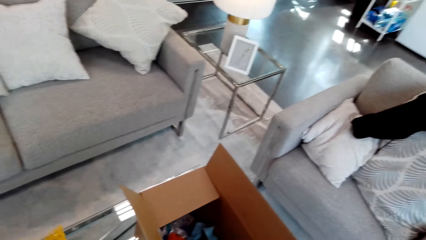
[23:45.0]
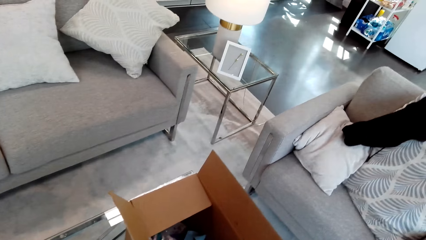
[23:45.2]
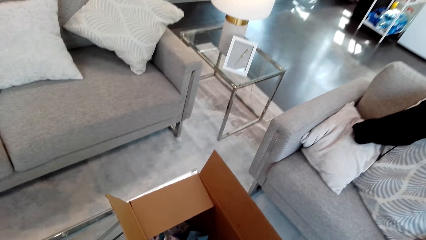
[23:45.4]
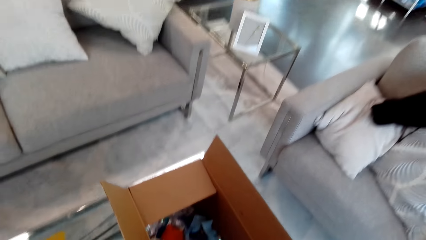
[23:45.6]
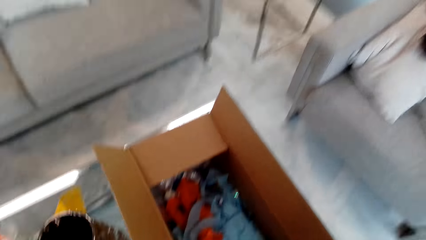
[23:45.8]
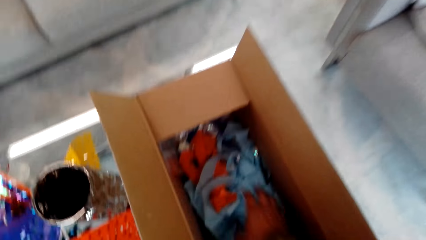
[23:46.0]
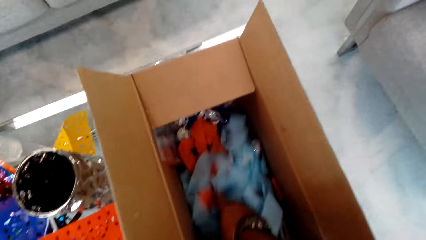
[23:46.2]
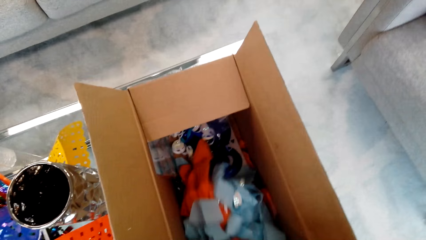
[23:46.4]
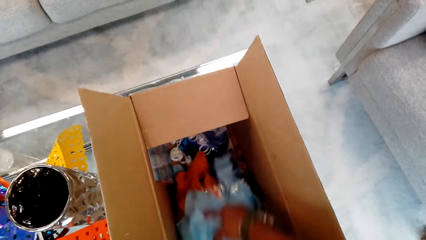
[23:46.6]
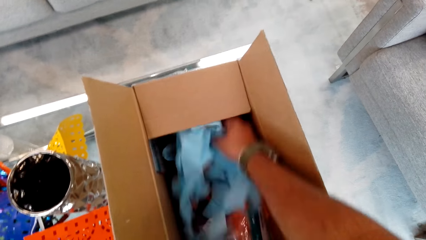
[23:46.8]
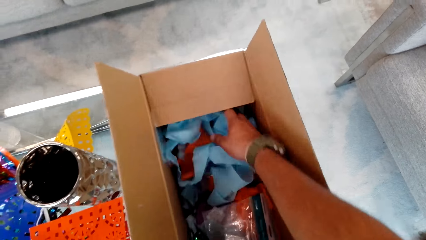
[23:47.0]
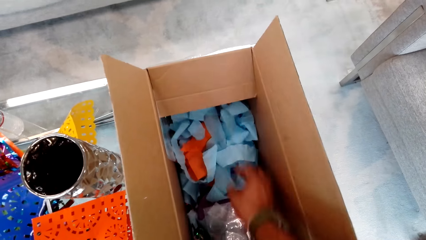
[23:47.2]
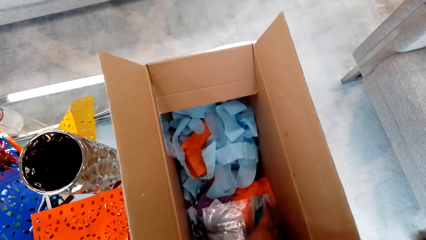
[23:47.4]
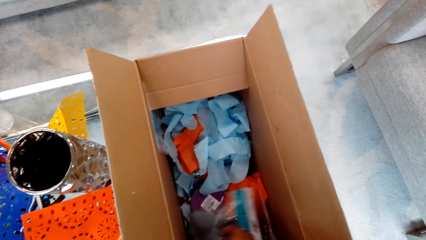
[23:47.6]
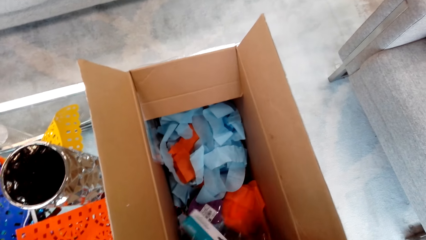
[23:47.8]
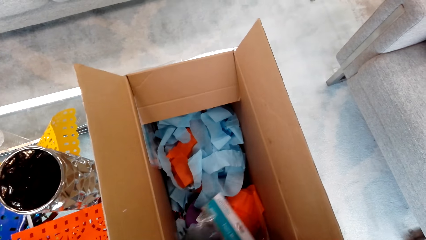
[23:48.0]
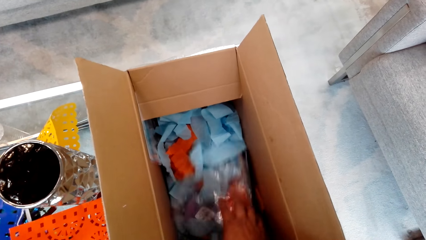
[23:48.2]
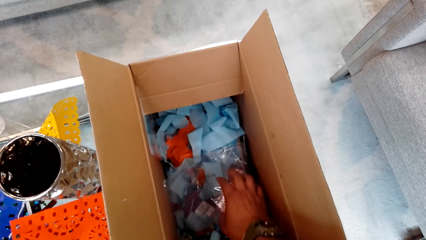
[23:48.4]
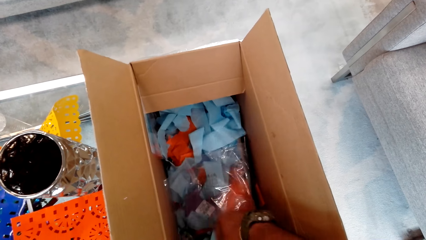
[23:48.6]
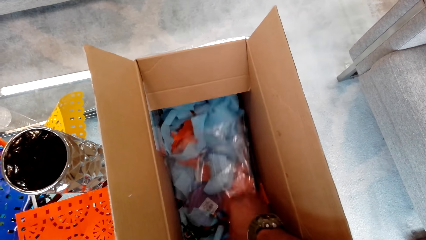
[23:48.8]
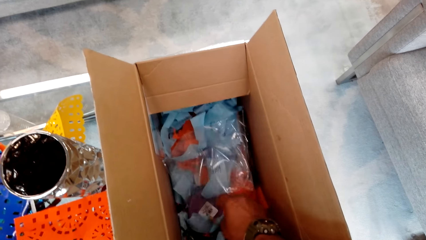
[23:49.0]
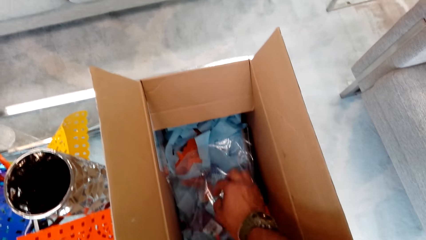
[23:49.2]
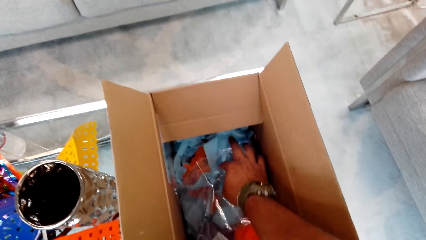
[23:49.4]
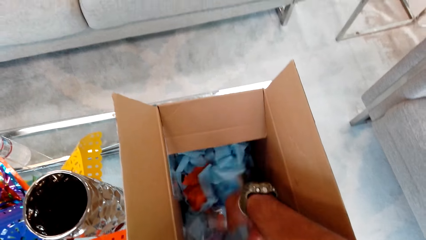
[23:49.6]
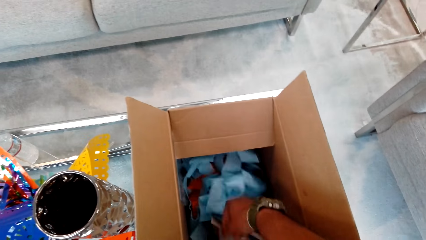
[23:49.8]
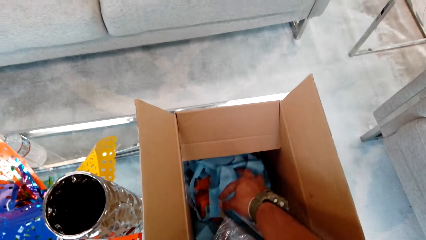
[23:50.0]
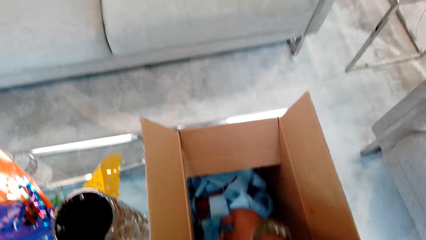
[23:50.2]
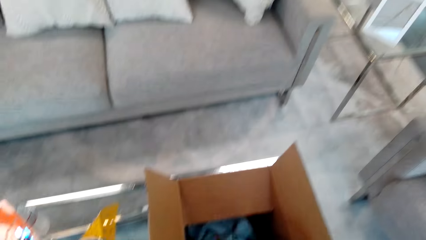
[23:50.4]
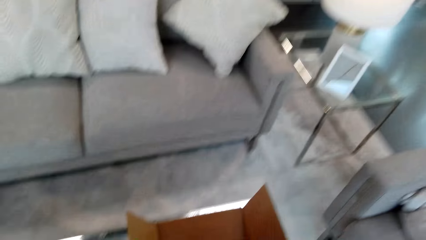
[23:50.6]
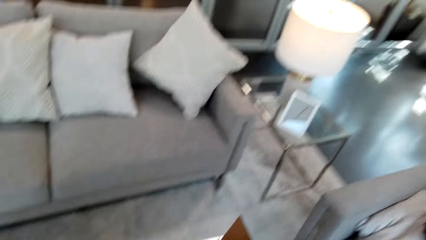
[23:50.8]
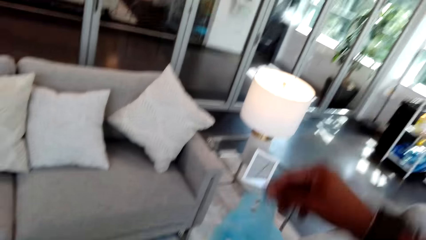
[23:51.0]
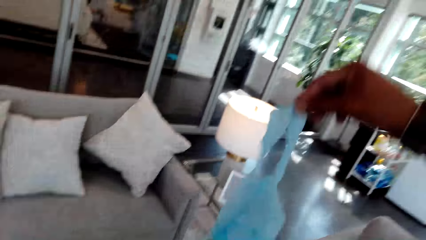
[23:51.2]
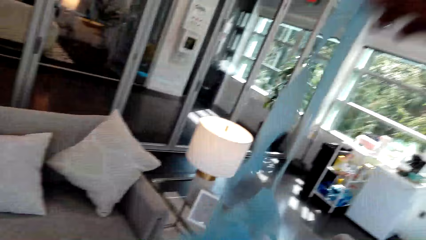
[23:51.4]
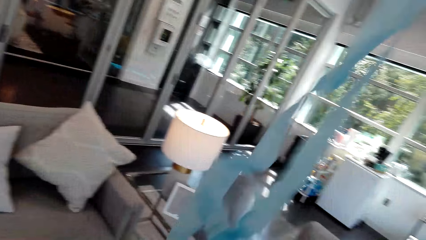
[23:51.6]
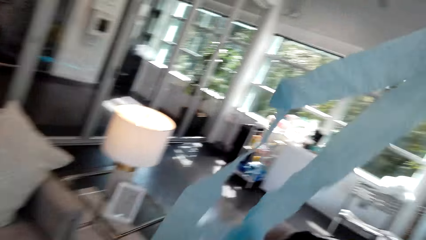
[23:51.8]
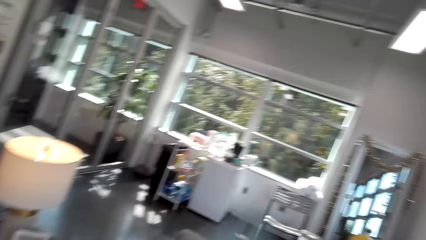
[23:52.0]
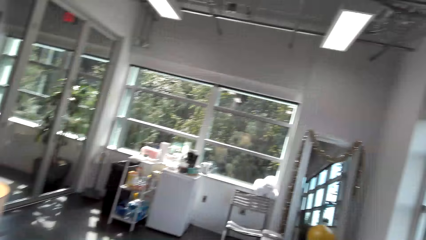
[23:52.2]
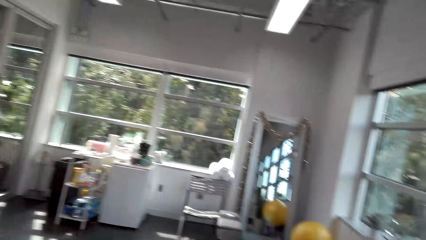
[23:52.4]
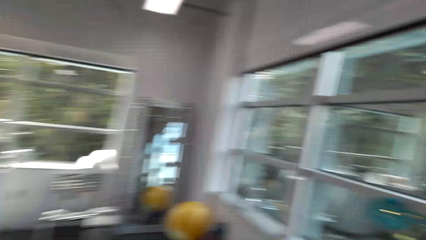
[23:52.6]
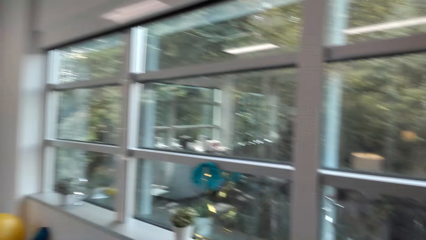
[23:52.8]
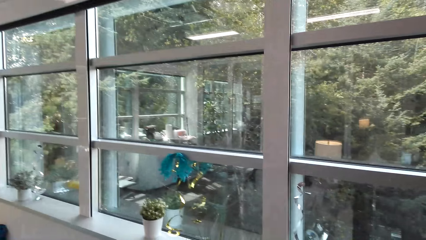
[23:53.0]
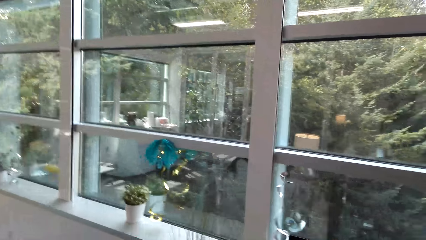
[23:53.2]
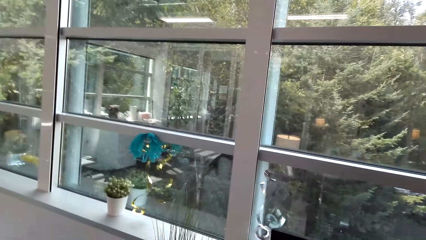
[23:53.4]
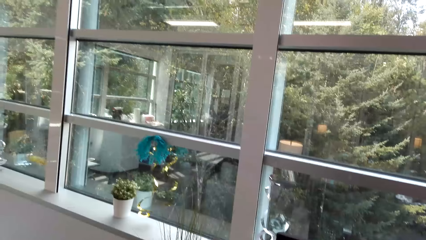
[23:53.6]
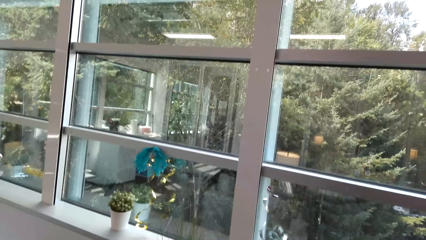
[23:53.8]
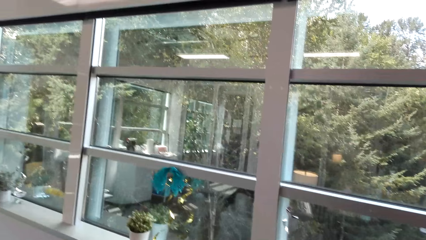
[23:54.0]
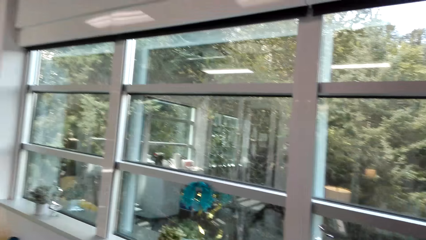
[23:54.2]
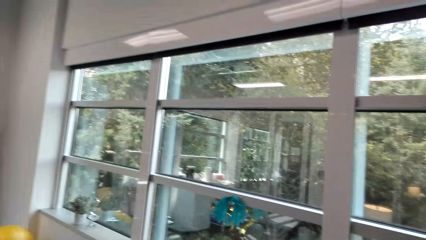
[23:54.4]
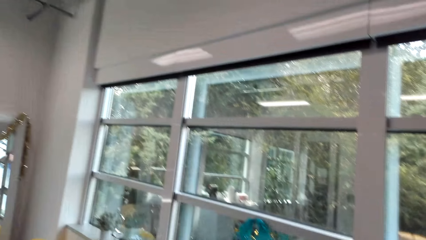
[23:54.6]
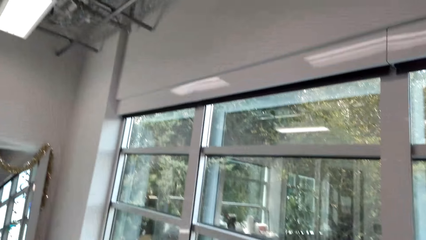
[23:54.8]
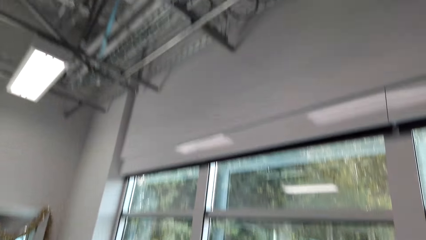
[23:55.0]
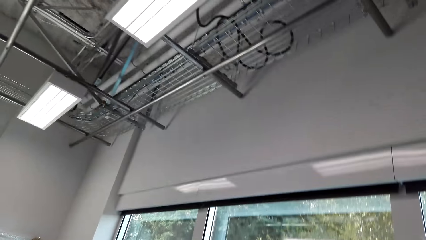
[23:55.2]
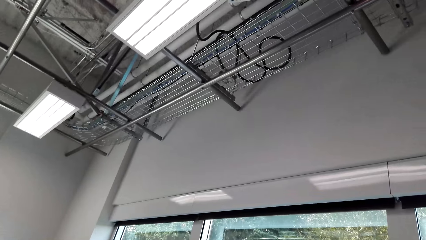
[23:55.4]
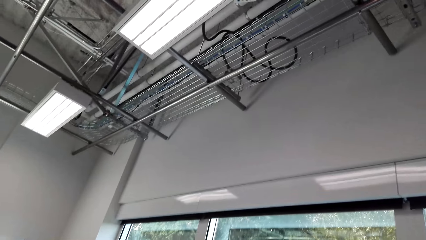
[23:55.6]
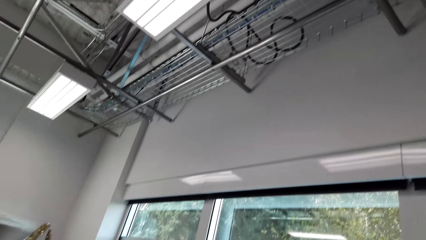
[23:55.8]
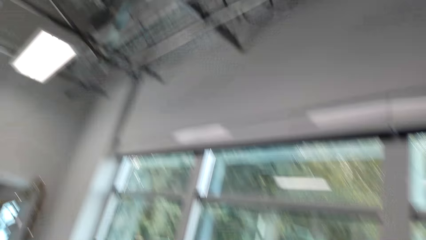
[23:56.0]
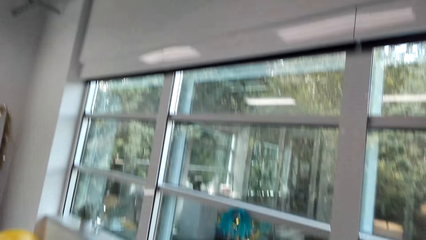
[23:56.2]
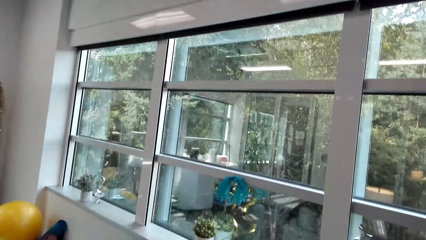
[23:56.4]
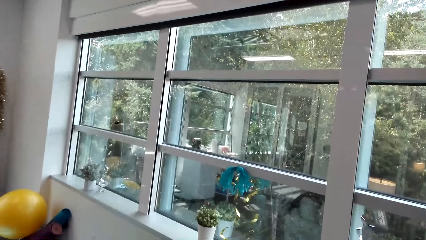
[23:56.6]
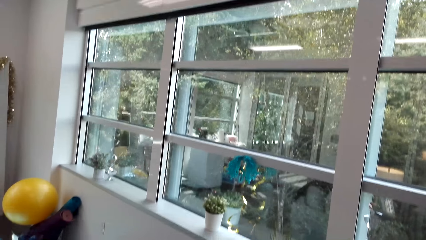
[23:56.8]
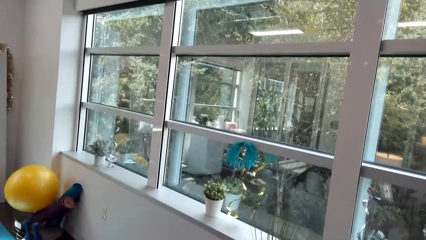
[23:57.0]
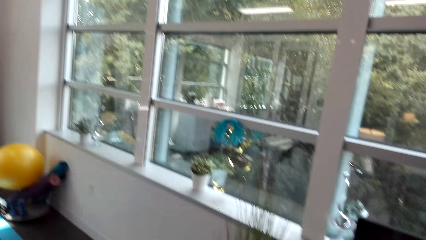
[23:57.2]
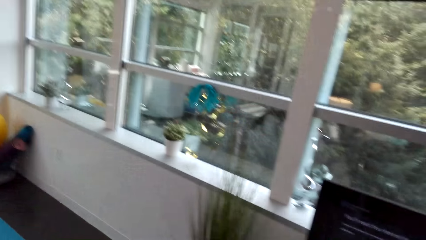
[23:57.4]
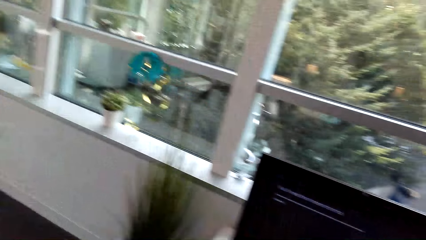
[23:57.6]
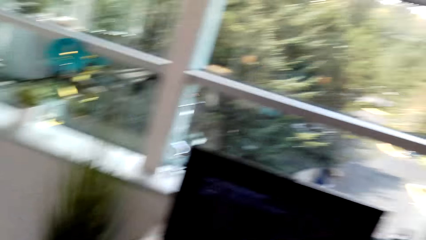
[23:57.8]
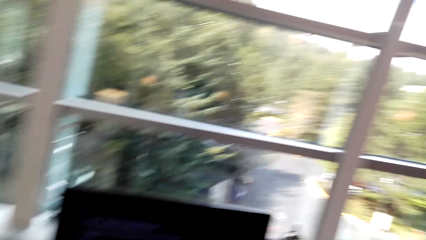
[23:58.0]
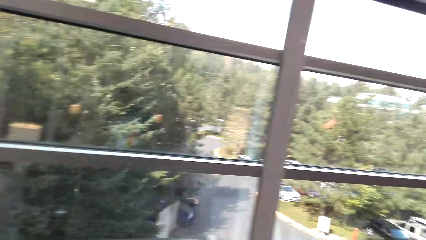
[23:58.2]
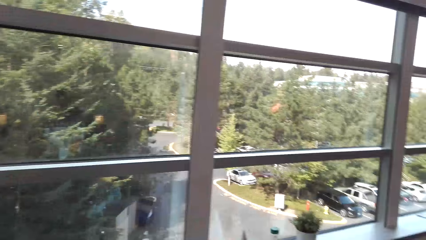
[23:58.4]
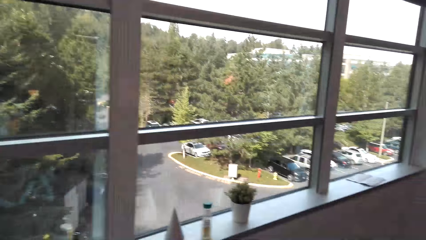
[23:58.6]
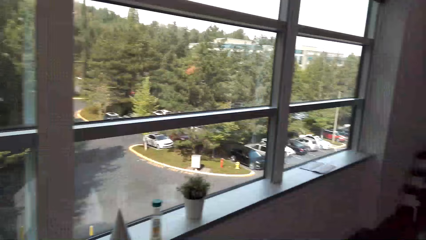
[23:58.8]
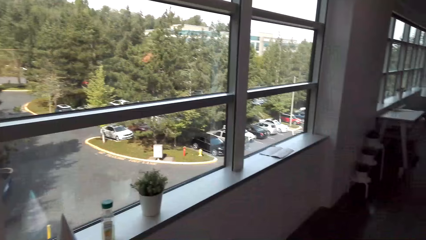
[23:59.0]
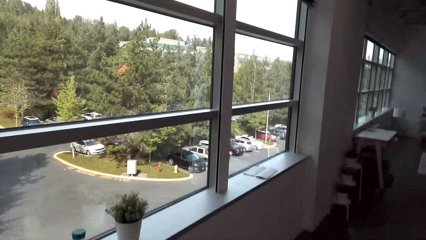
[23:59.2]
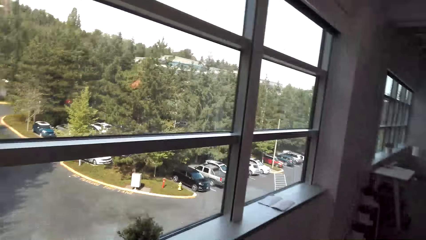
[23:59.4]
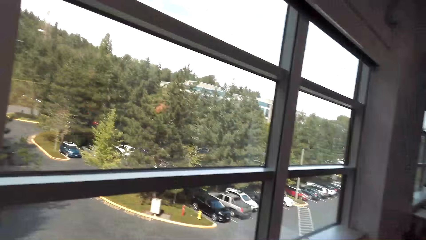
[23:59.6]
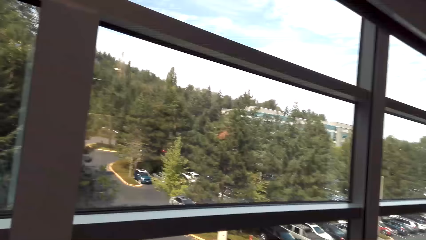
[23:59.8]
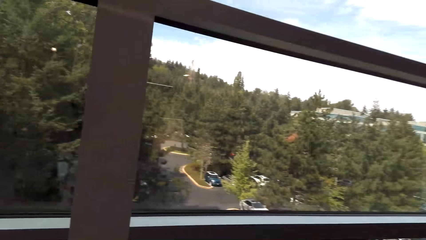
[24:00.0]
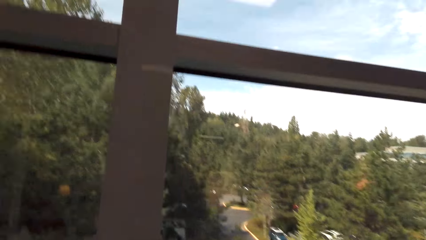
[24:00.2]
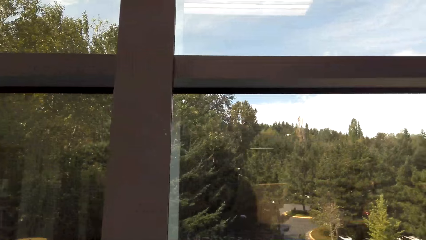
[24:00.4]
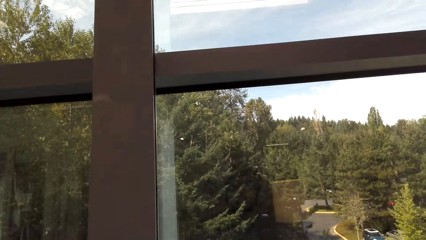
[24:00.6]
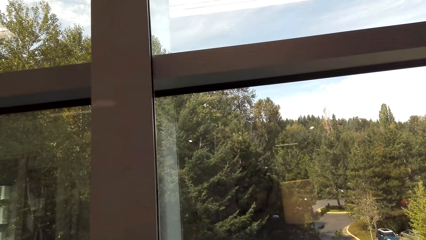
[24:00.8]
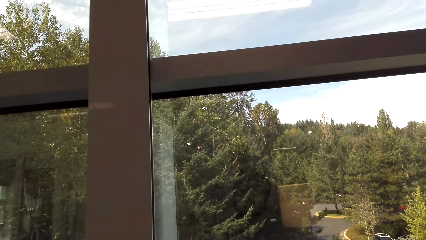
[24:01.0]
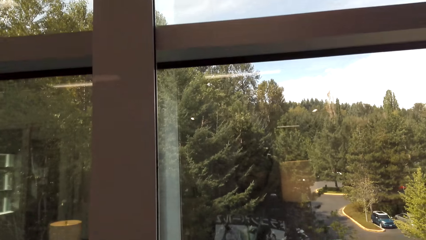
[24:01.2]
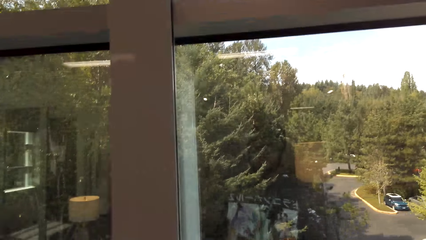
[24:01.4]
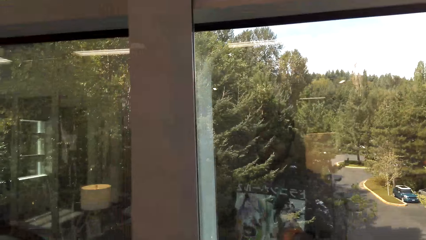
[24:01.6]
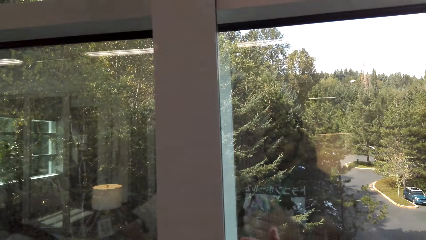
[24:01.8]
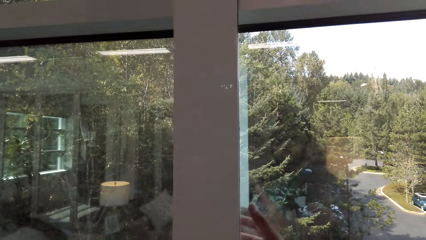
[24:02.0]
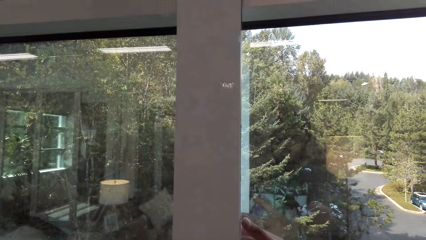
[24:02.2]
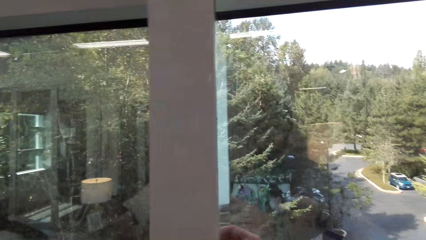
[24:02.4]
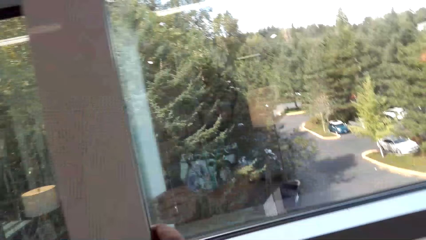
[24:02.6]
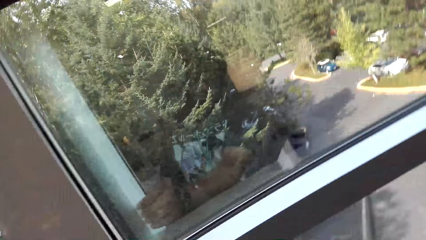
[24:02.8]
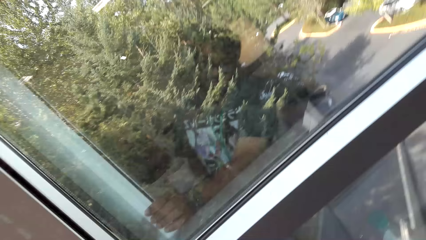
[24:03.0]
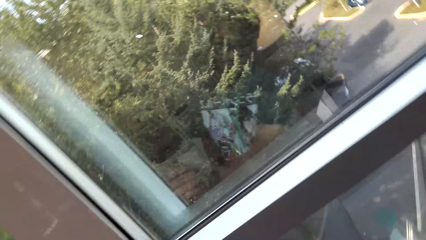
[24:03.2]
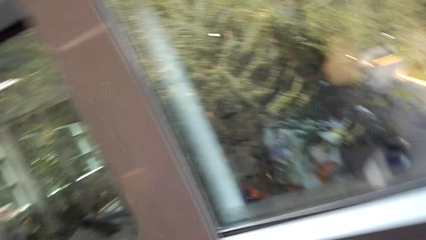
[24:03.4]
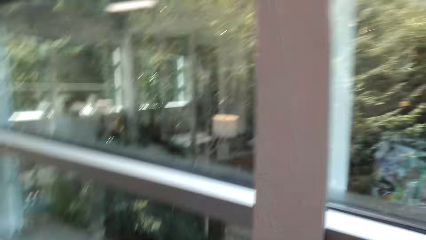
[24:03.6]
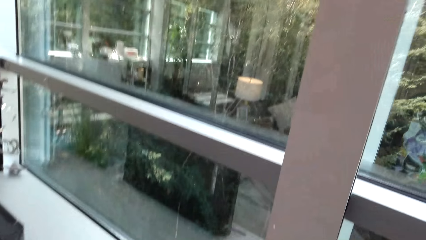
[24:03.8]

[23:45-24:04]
The camera wearer puts decorative materials on a table. They touch the decorating materials. They search in a box. They pull a decorative material. They pick a decorating material. They walk. They look around.
